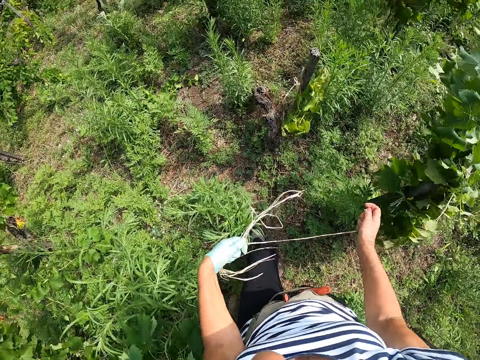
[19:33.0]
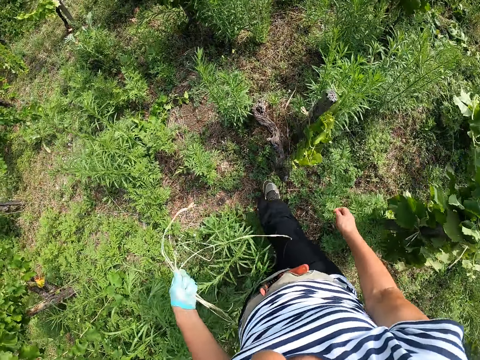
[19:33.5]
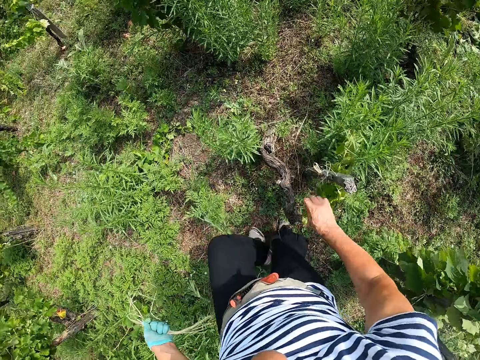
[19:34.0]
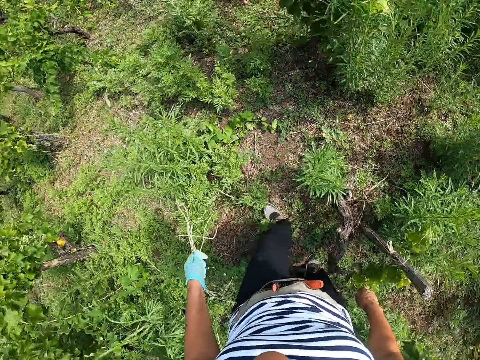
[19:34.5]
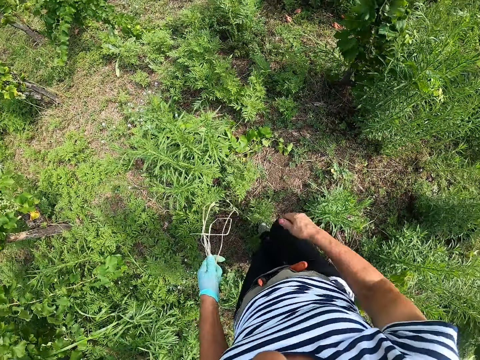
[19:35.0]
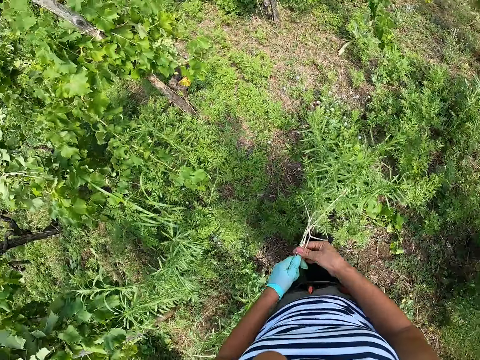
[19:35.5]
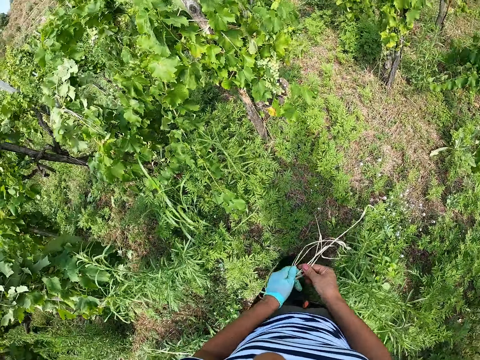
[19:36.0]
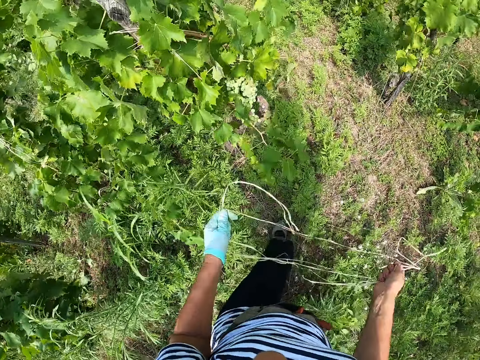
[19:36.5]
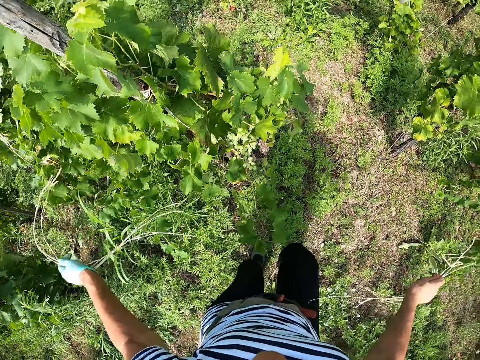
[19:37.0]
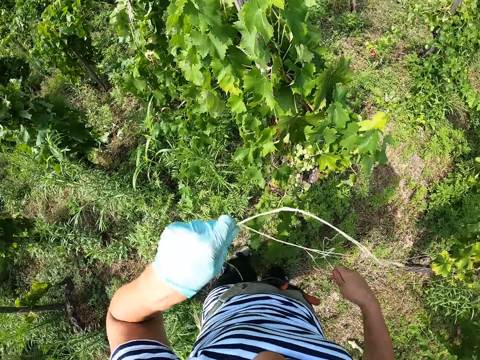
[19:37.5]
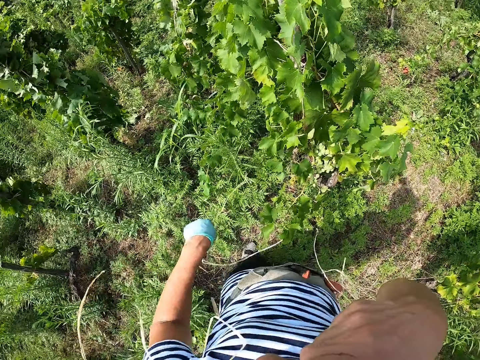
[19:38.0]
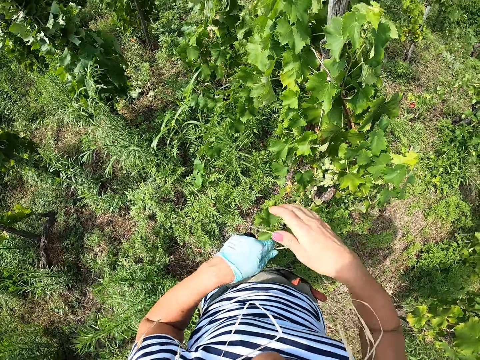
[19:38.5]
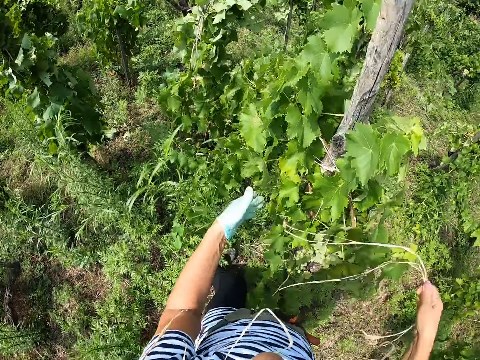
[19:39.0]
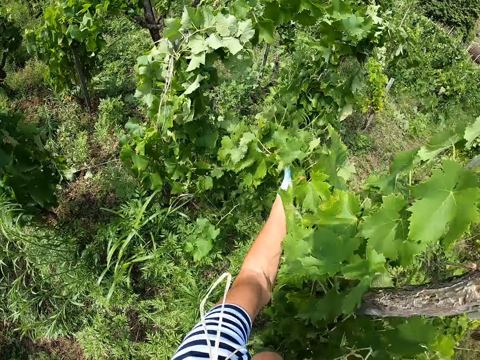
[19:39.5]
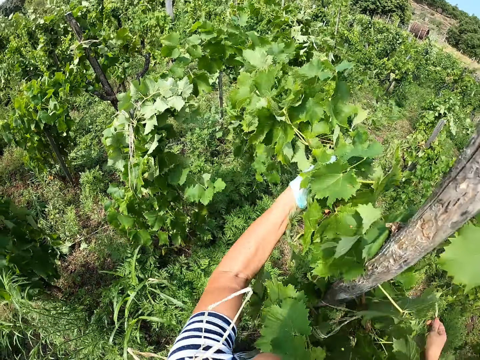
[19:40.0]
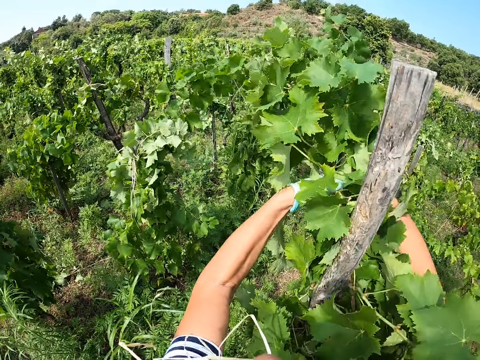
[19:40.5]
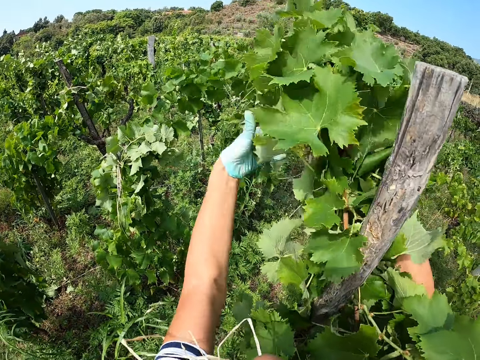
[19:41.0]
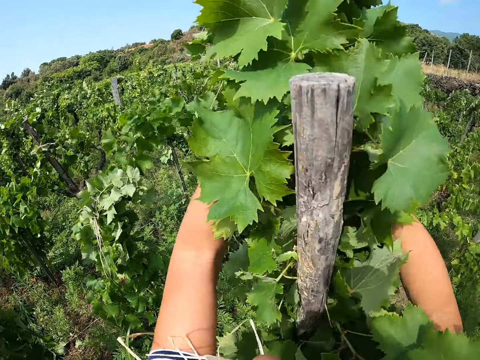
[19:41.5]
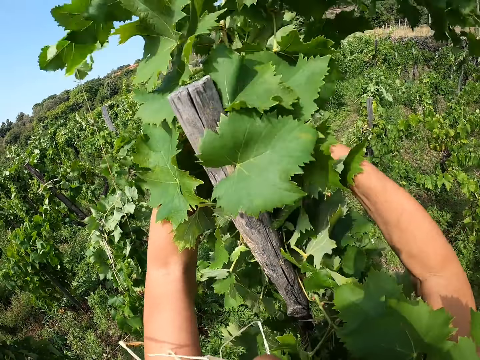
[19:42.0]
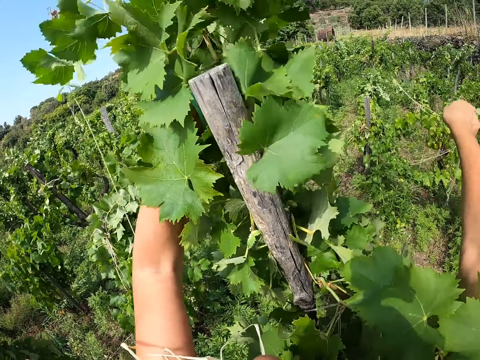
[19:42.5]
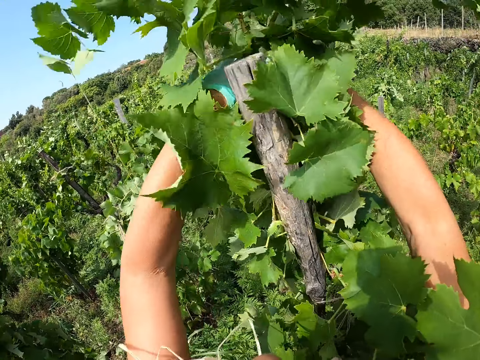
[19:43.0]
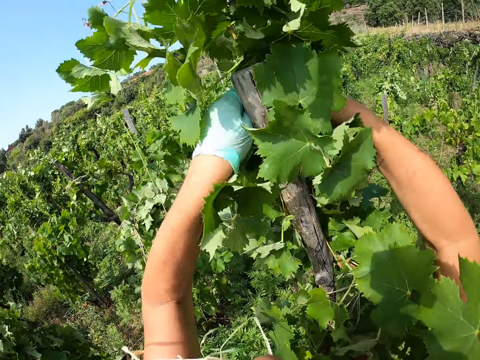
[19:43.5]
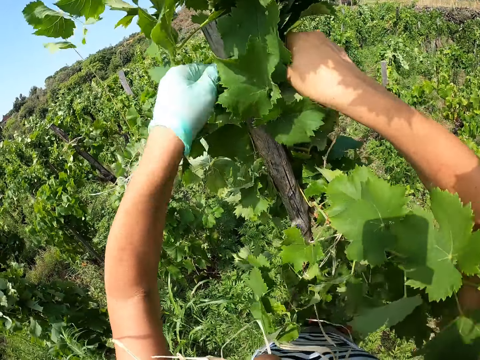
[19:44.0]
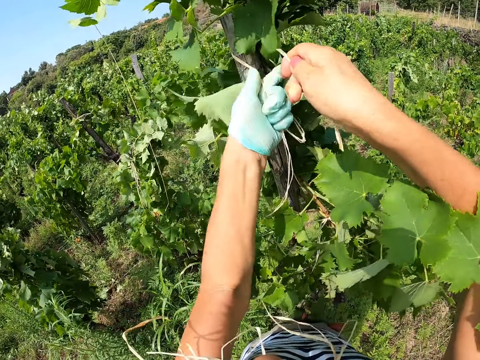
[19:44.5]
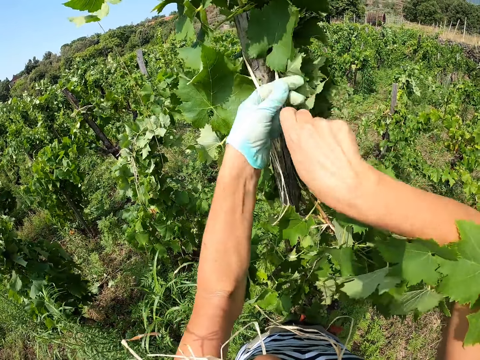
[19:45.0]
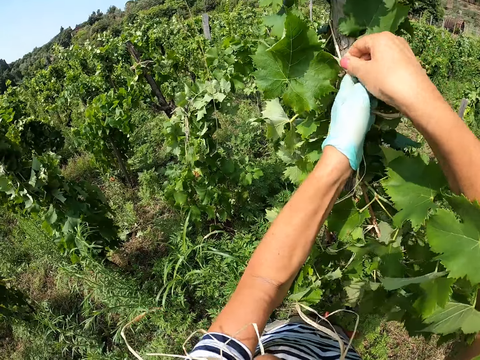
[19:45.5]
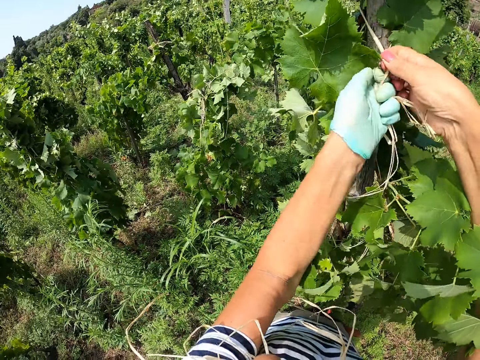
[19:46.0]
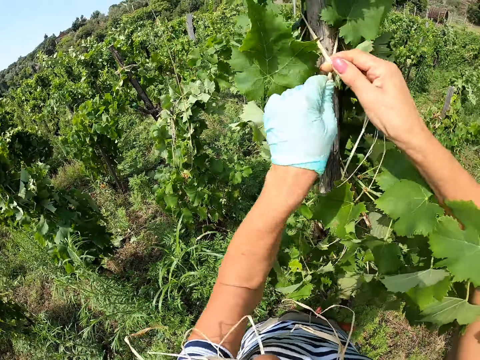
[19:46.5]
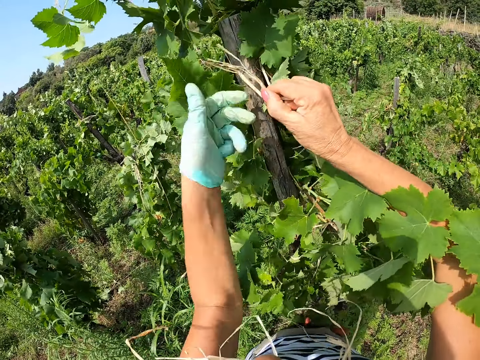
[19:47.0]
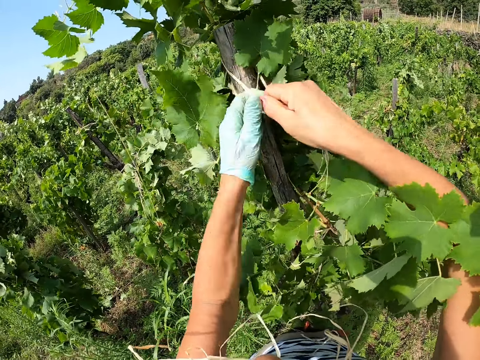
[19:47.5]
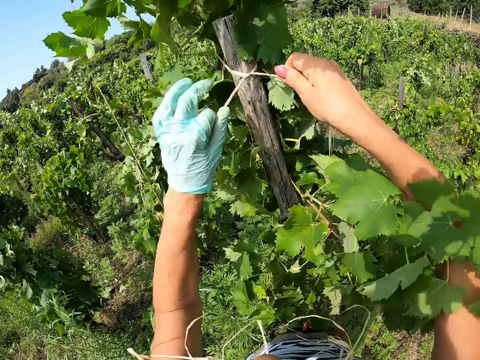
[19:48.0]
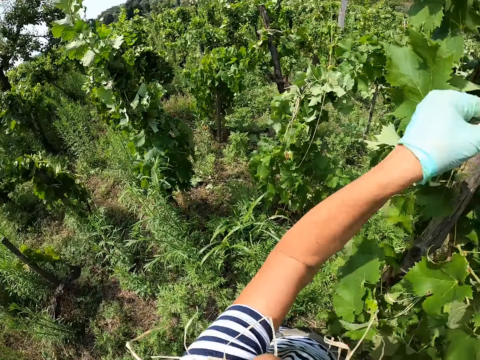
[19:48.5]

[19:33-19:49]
The camera wearer puts the rope in his mouth. He holds the vegetable leaf in his hand. He ties the vegetable leaf with the rope to a stake.

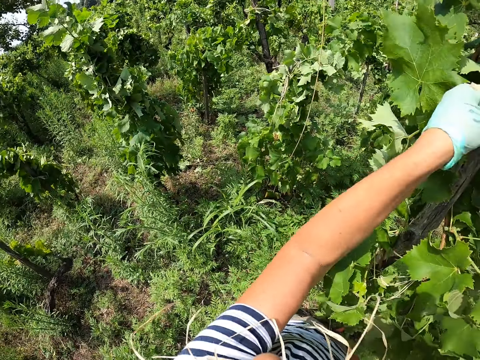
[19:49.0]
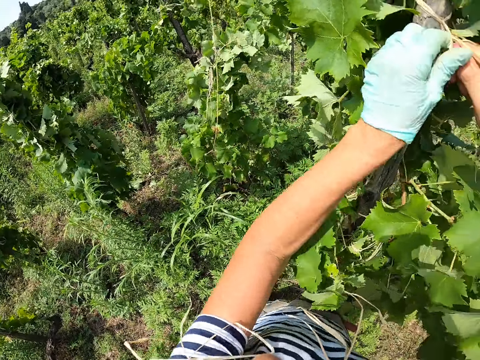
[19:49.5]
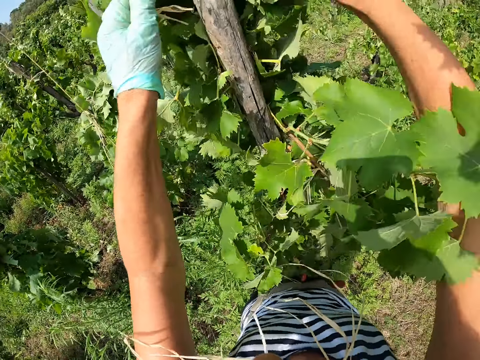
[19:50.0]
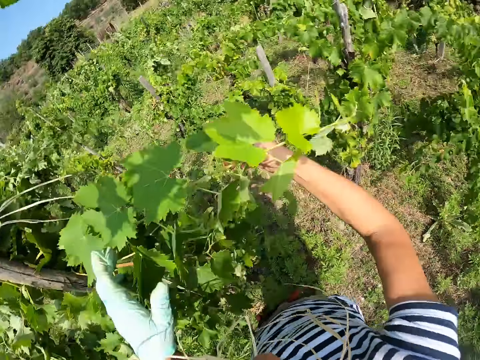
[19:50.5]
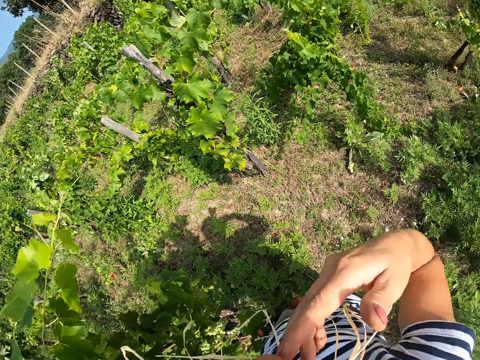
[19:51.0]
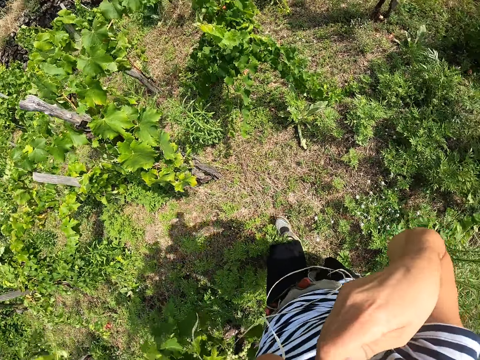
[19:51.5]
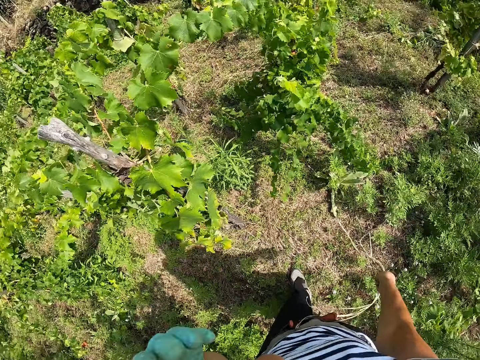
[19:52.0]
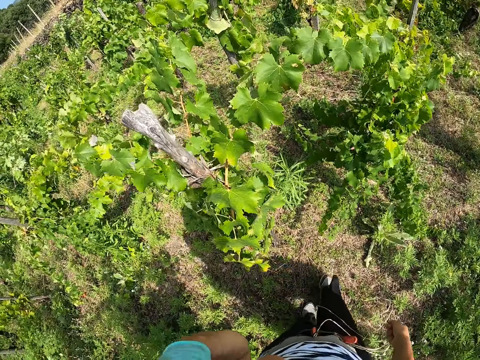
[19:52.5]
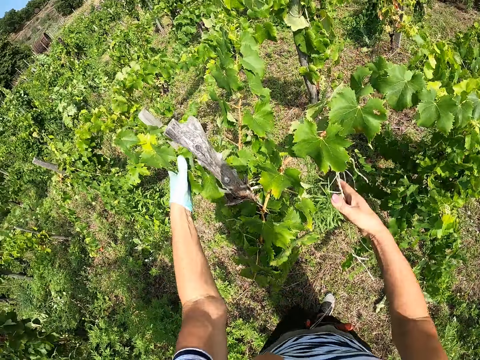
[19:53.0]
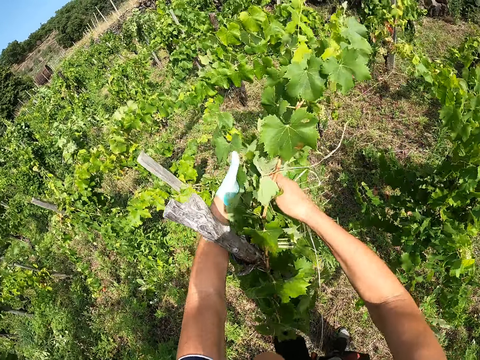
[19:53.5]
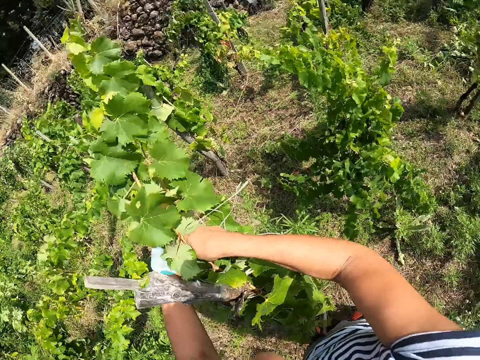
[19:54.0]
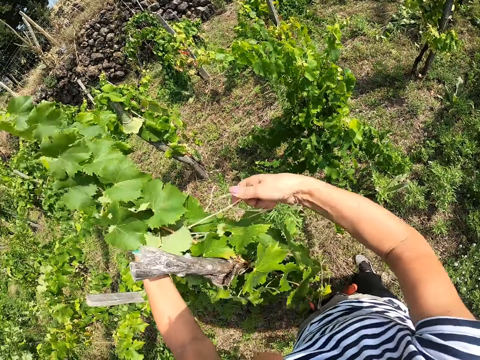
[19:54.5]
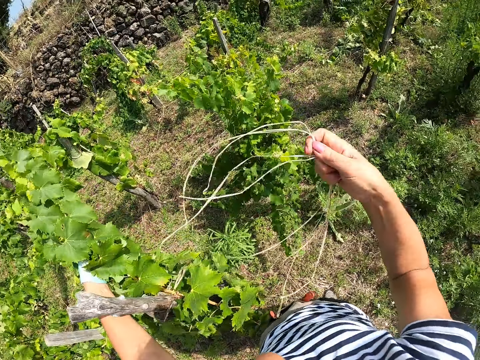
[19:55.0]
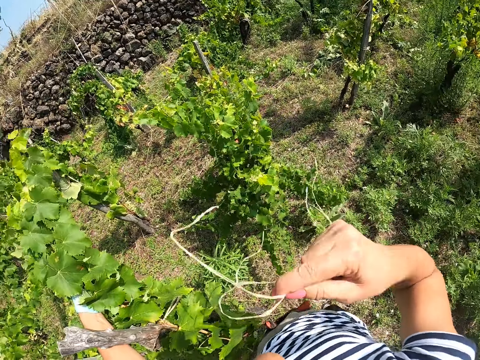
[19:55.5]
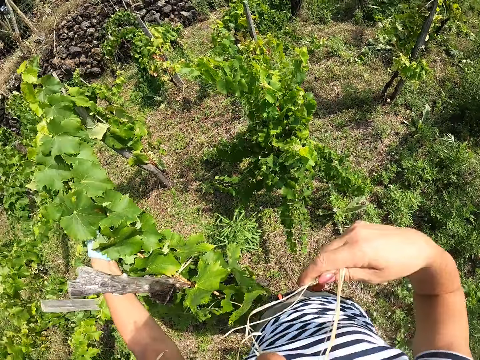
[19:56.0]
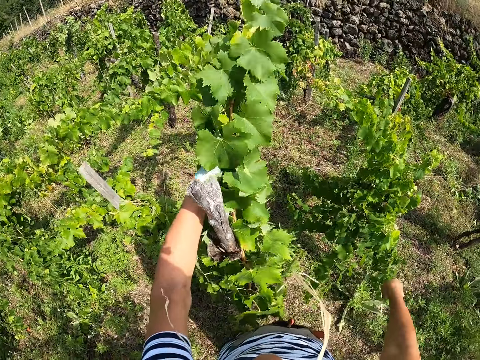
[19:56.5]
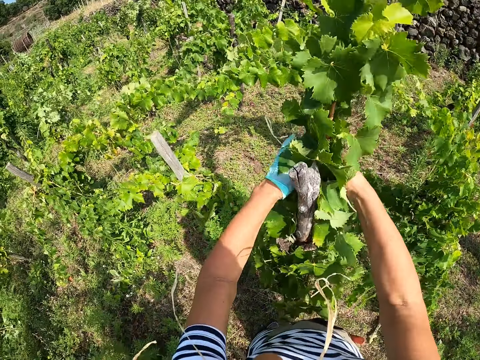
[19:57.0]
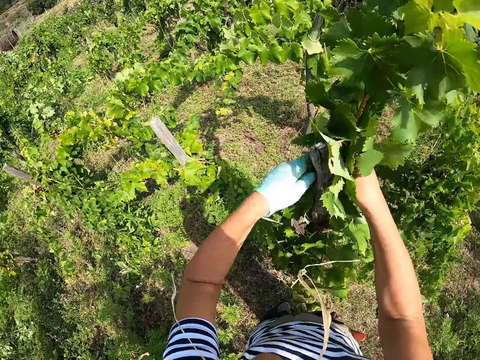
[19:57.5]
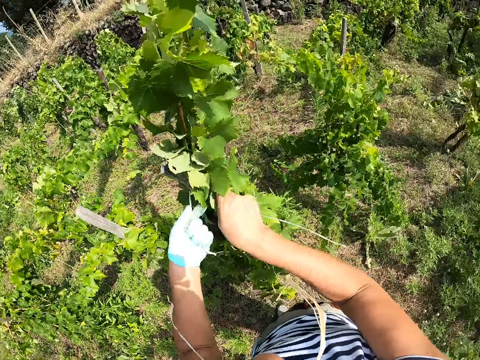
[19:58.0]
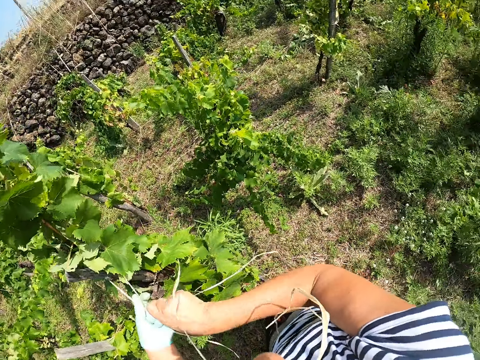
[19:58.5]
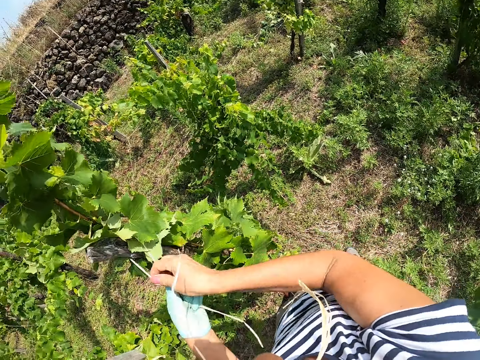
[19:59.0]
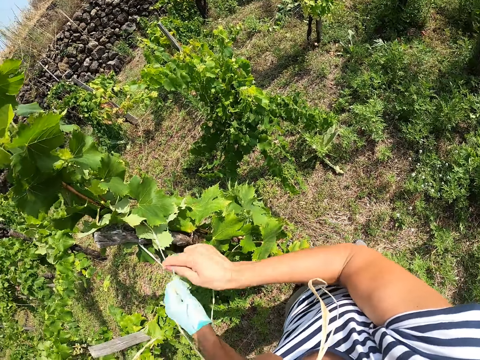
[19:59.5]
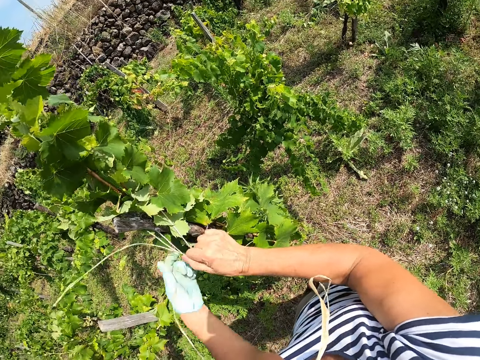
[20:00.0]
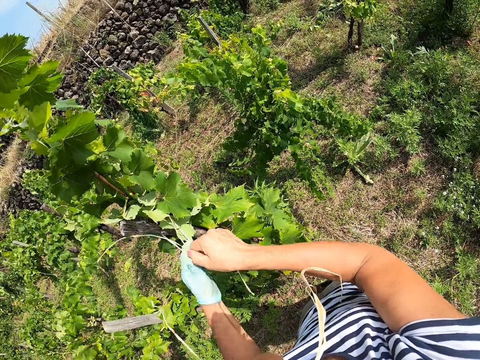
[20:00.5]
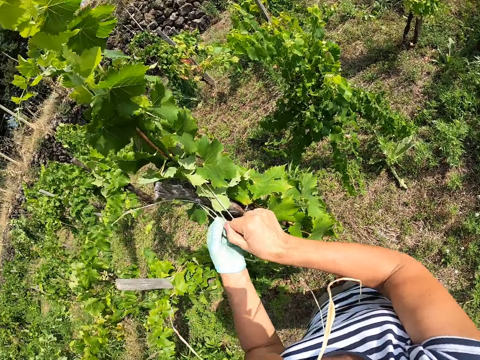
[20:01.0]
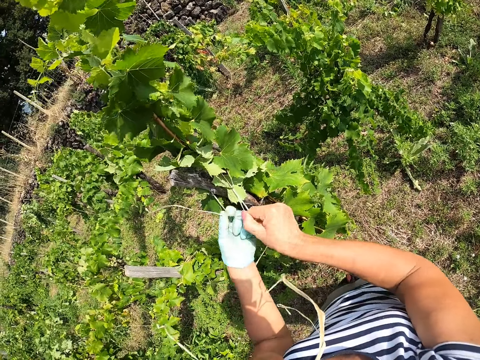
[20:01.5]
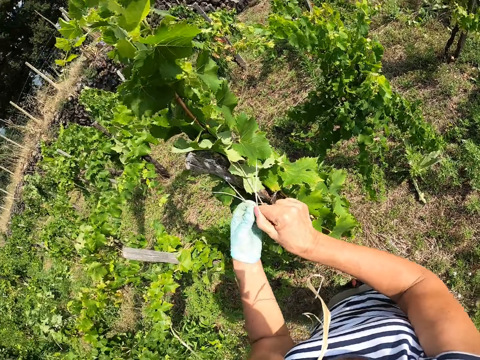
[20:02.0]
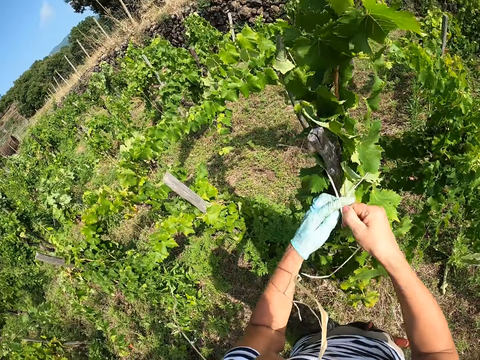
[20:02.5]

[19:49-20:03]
The camera wearer moves. He ties a plant to a support. He holds the vegetable leaf in his hand. He ties the vegetable leaf with the rope to the stake.
